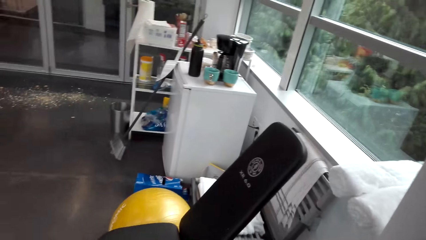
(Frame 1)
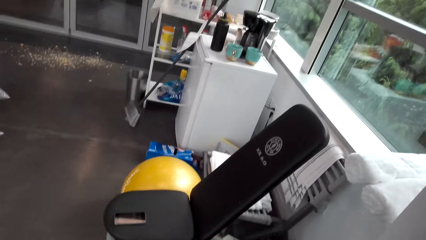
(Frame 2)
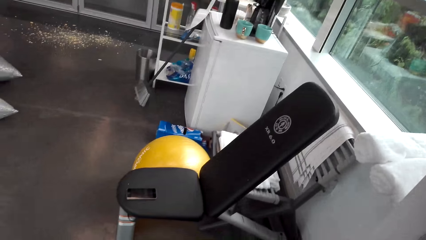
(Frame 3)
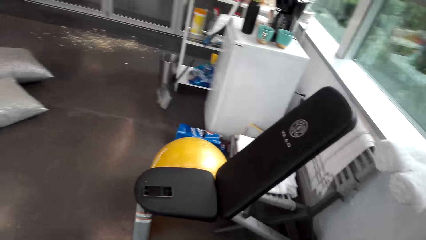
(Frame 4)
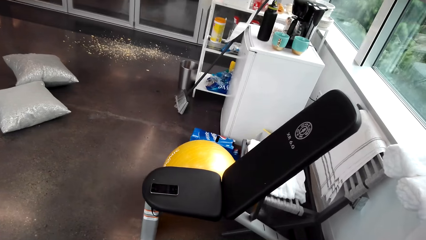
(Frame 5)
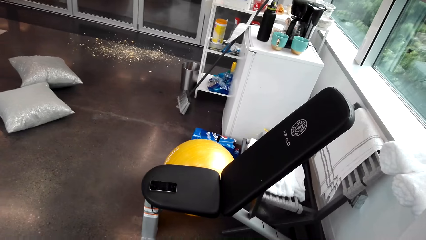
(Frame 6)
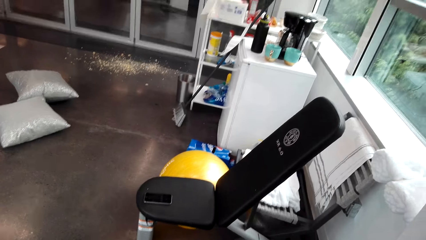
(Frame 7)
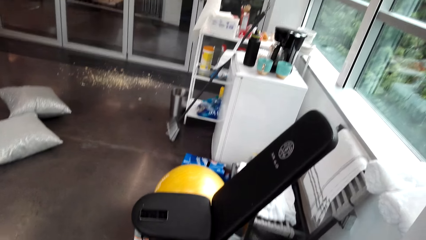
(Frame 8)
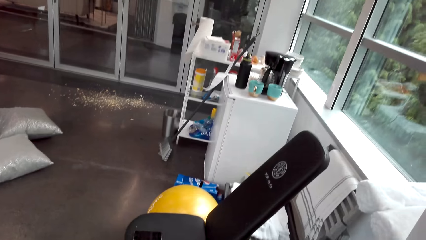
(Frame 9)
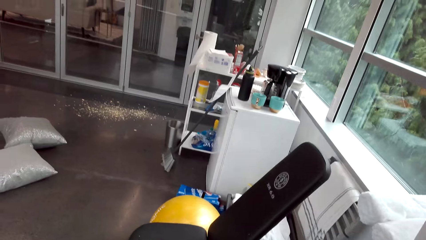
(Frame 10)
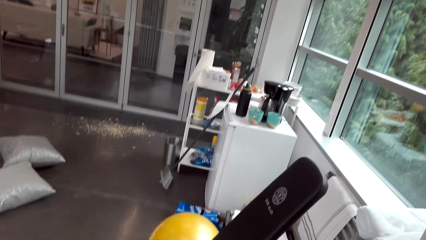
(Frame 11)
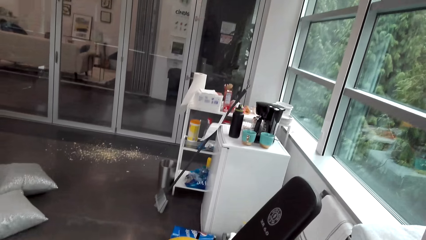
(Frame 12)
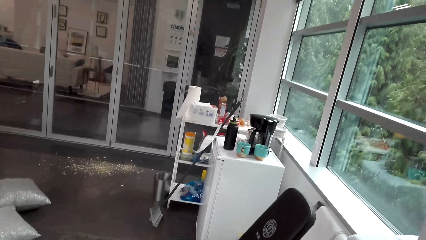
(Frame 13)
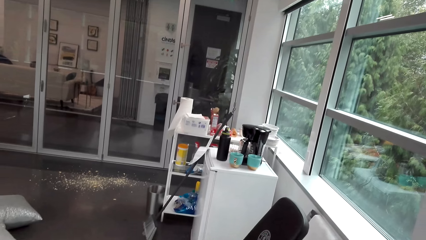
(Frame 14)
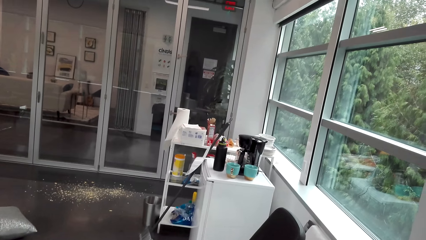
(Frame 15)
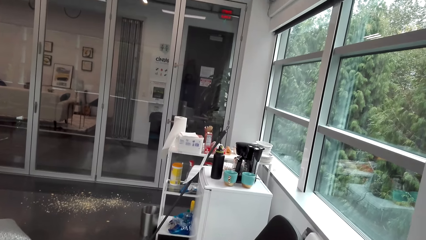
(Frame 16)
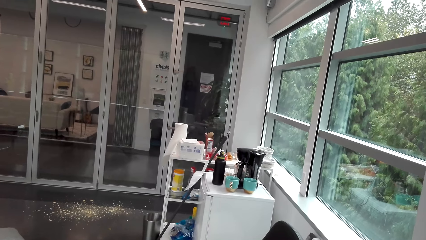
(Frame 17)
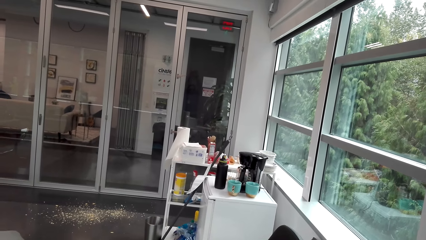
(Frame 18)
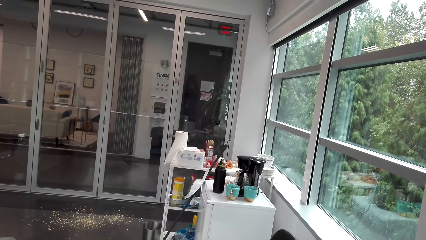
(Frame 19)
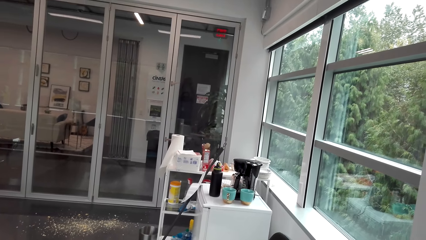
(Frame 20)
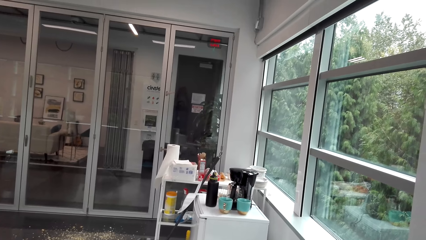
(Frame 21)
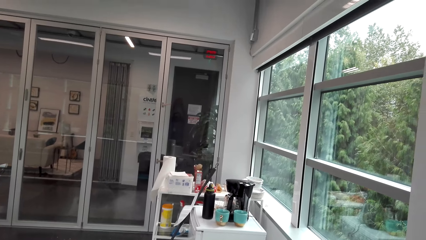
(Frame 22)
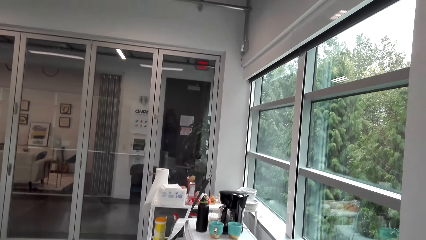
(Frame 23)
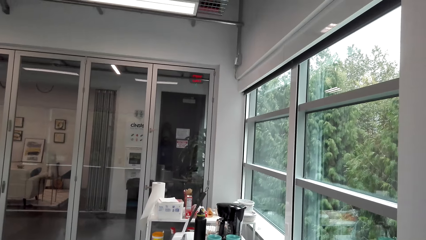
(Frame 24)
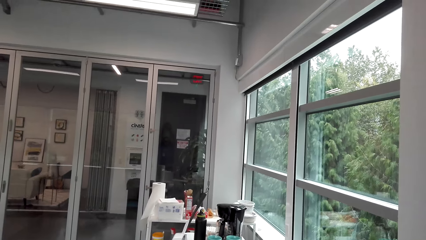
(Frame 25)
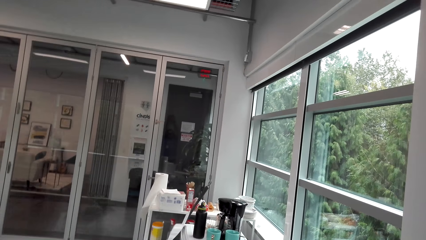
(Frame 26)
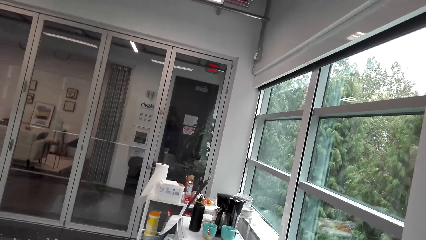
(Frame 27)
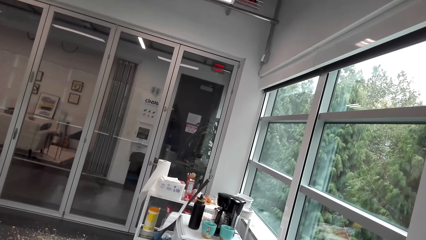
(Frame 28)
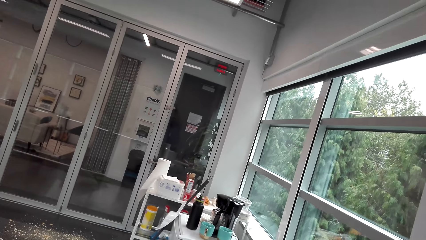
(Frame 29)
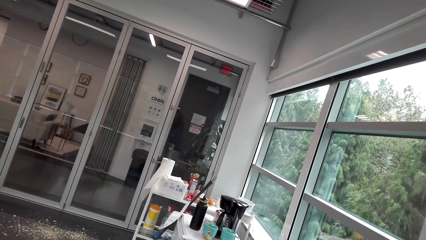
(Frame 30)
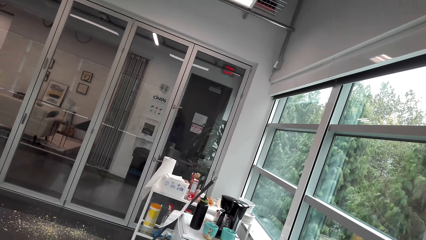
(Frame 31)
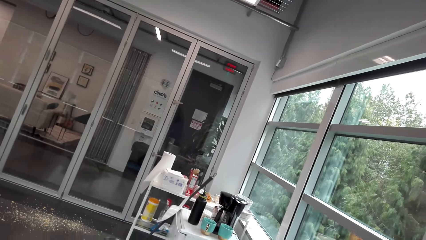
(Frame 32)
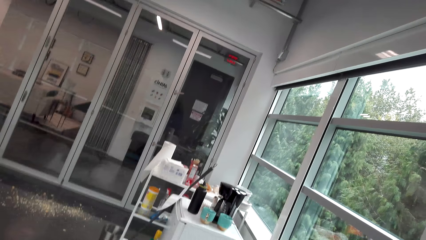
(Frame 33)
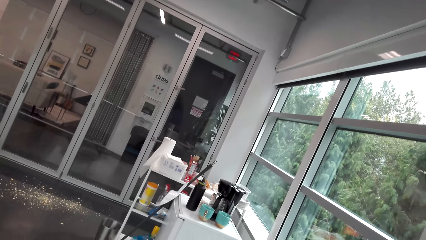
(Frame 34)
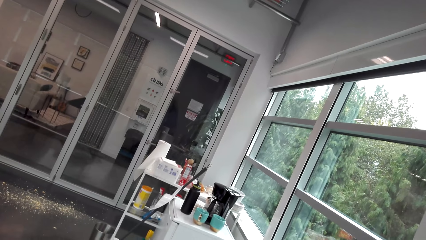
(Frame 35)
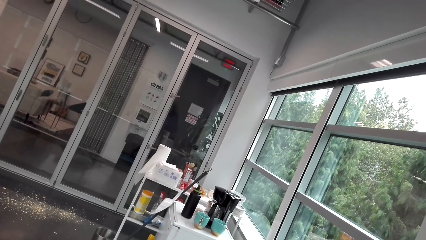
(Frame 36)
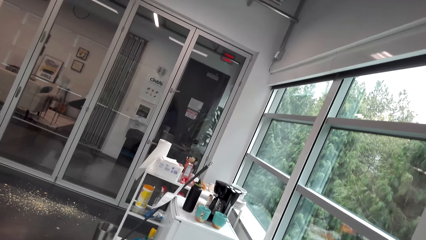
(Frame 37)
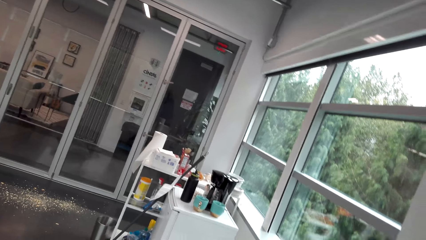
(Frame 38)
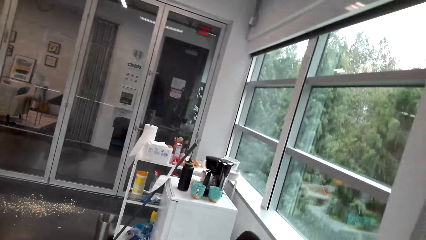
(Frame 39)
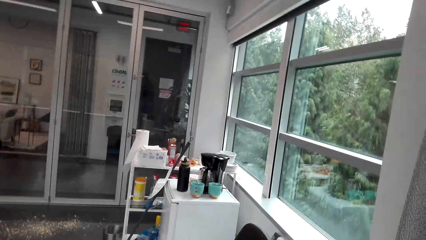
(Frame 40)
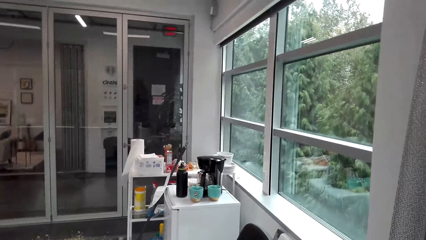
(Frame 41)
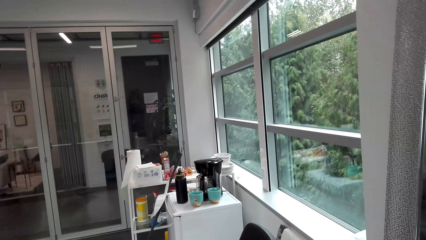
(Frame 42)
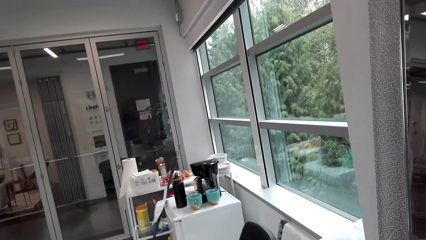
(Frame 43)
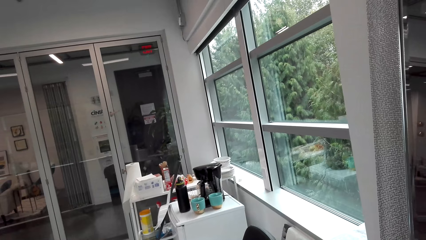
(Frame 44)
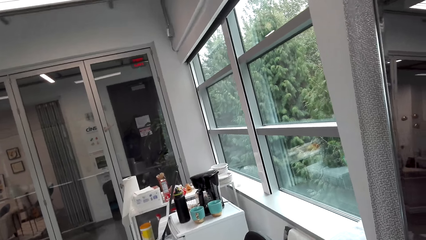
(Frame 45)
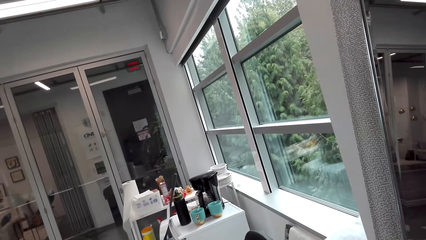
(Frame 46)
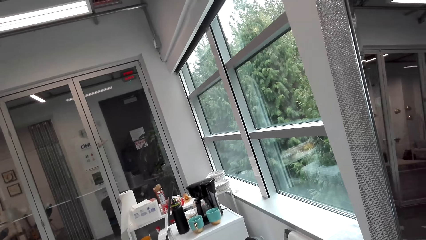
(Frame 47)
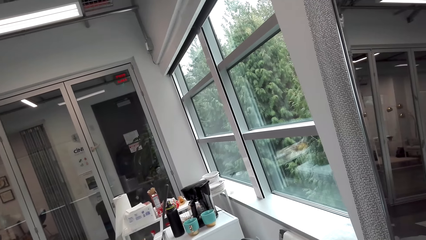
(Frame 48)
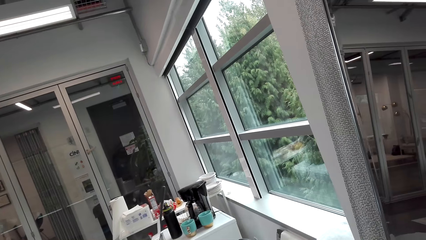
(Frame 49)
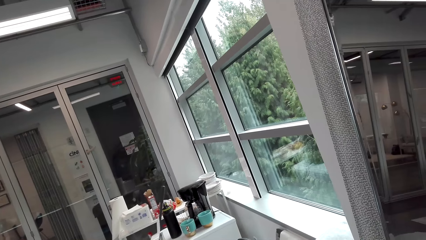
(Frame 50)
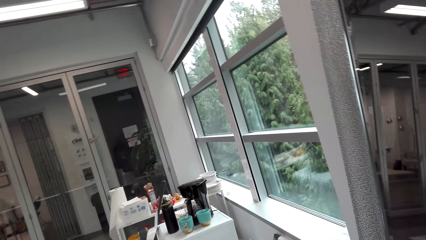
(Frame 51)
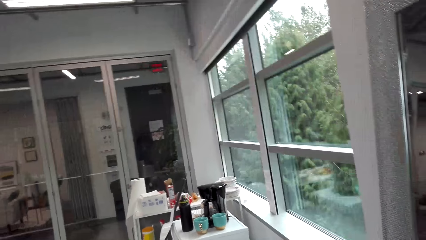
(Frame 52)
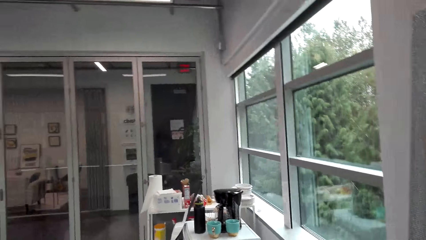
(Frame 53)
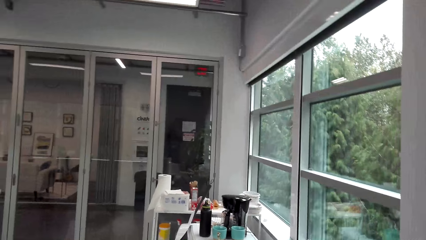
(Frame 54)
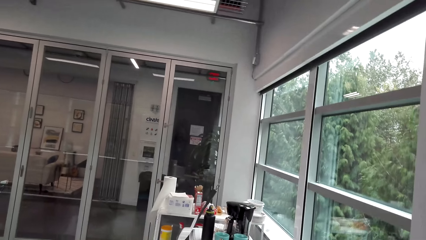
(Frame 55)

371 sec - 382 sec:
The camera wearer looks around. They do a workout.

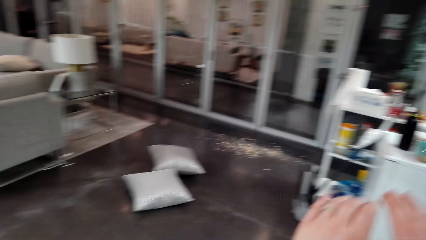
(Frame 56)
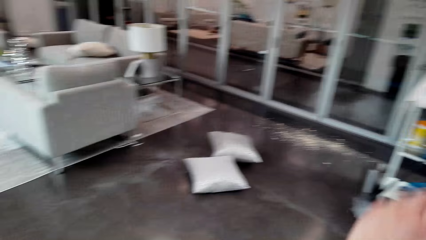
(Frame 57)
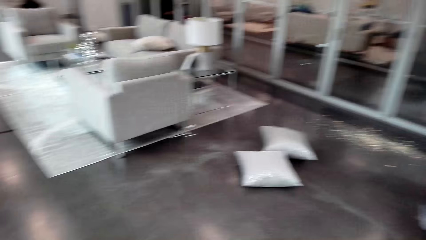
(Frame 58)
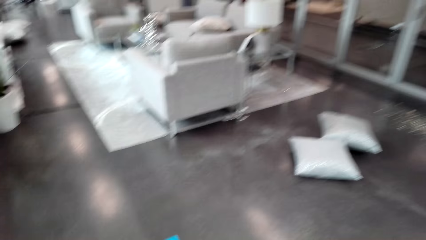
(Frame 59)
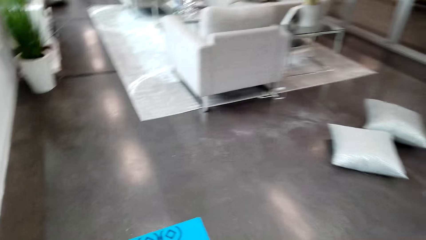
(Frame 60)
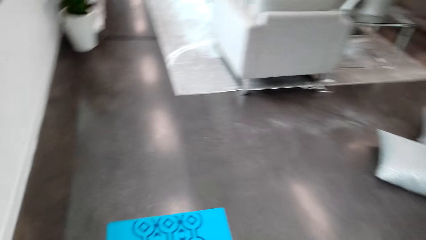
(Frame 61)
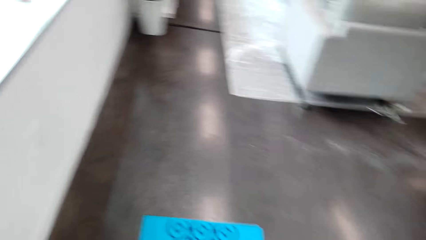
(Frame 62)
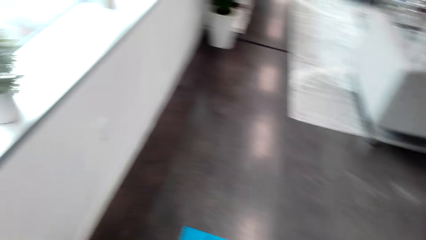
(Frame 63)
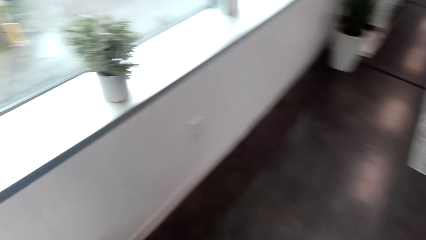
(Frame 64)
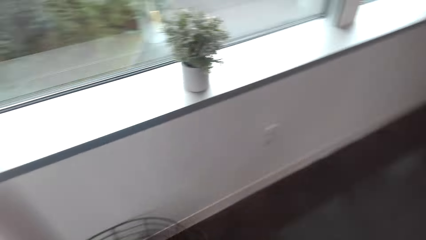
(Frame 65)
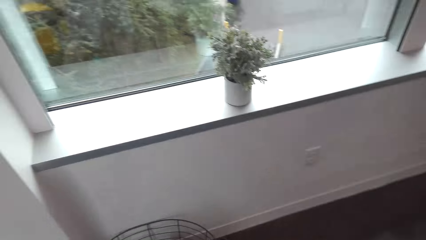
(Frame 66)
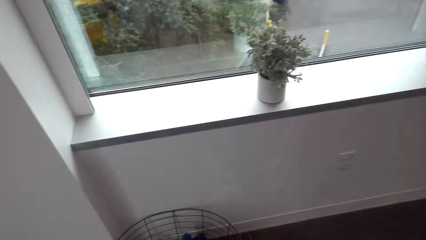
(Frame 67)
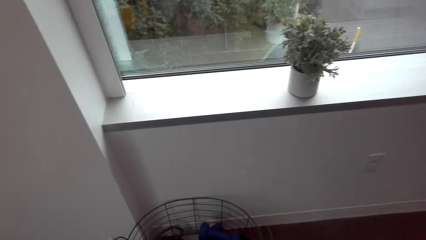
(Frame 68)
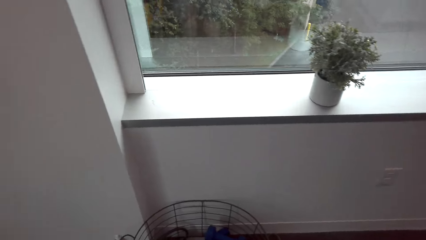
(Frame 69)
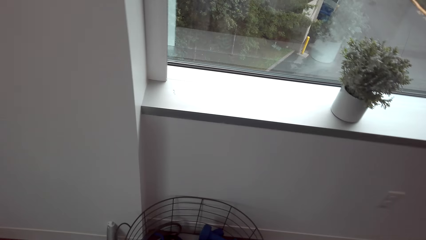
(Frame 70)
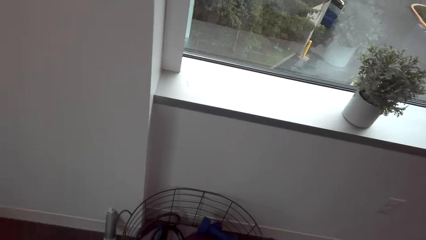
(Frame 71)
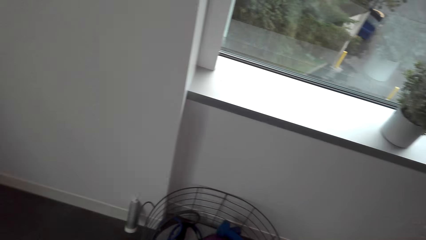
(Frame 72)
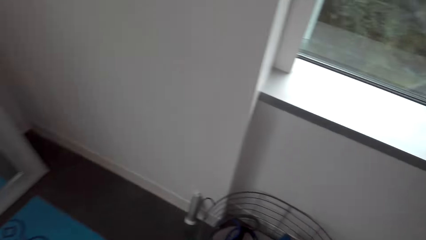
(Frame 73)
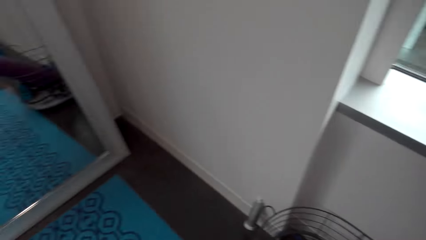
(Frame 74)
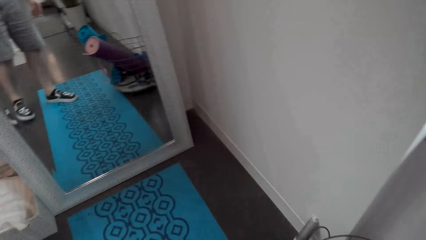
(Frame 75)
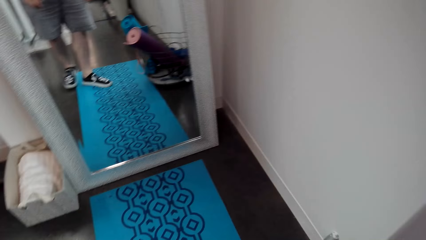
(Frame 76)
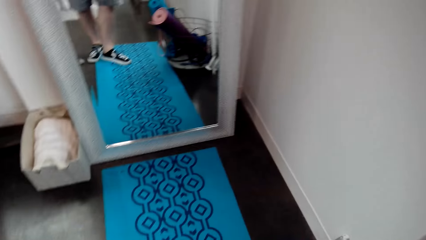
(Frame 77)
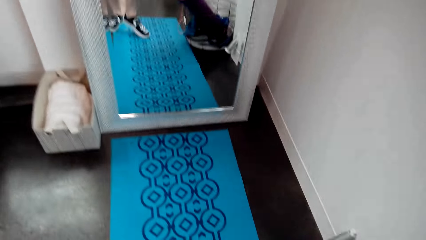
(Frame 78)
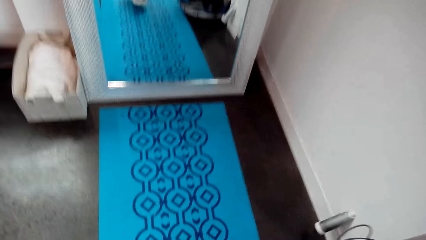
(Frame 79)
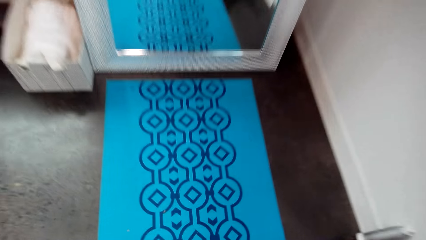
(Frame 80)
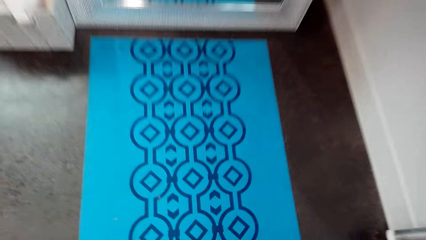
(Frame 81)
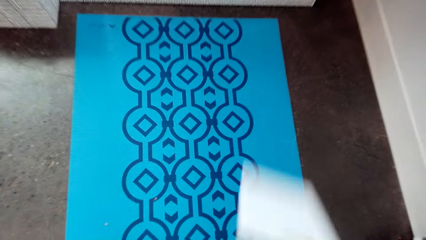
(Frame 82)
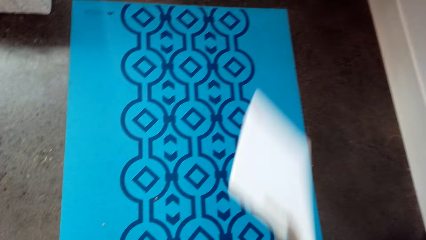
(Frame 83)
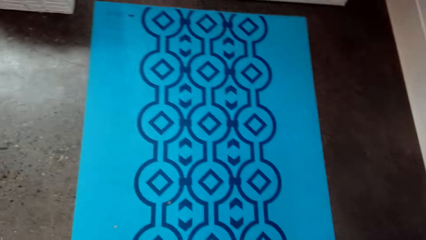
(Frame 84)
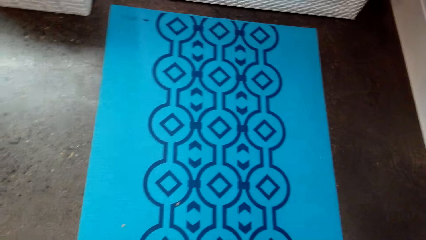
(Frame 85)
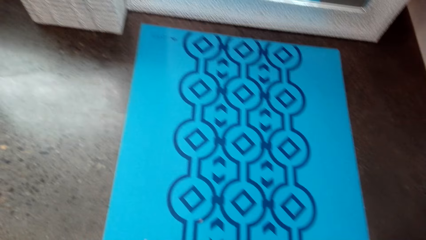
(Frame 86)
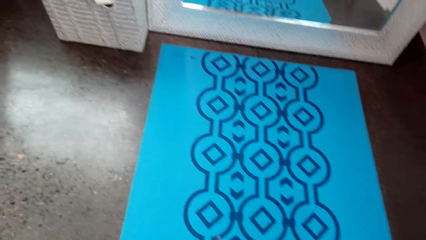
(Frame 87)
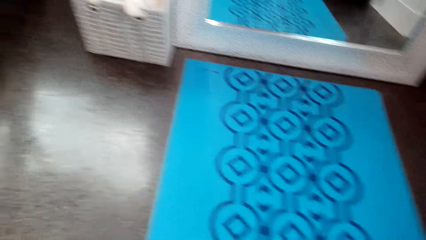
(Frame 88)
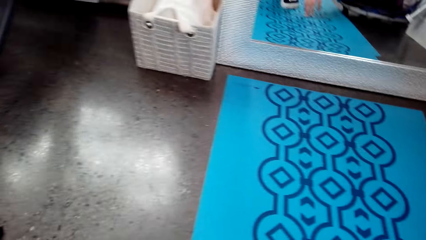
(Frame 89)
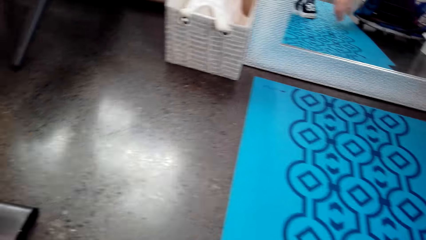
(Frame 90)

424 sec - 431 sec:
The camera wearer looks around.
